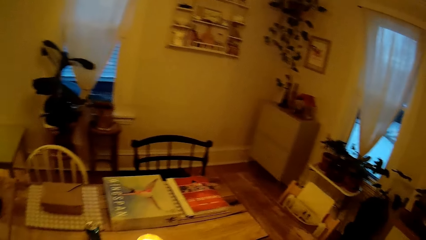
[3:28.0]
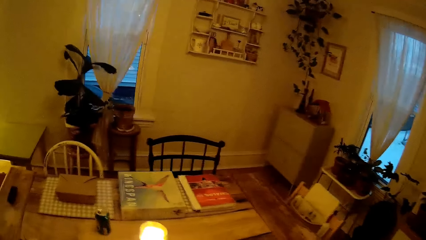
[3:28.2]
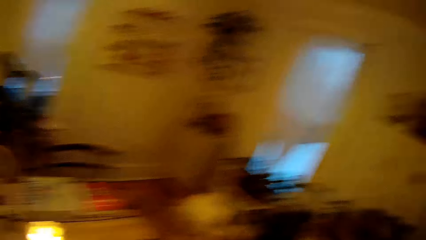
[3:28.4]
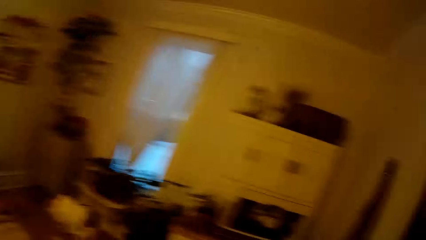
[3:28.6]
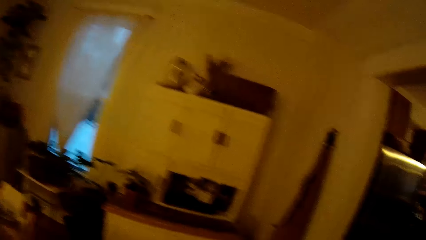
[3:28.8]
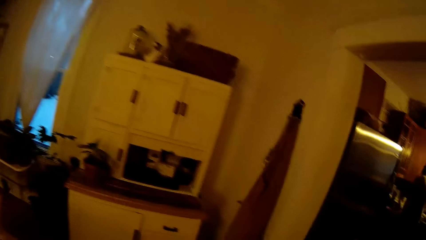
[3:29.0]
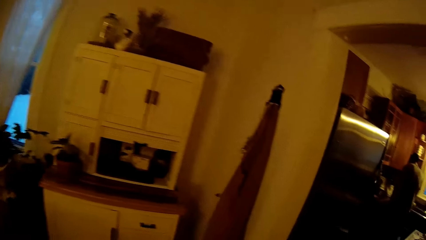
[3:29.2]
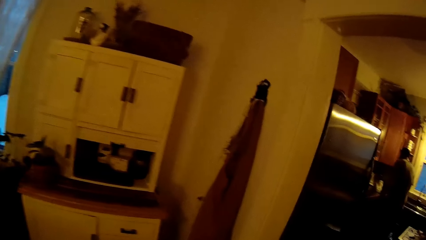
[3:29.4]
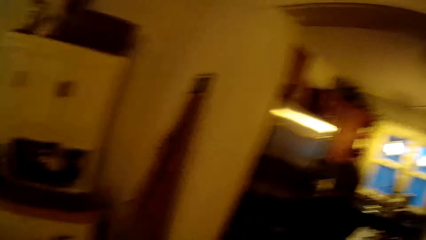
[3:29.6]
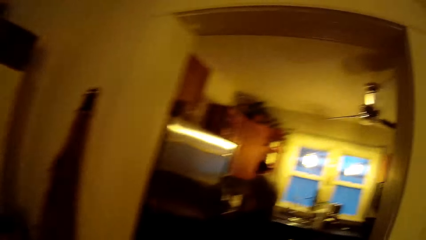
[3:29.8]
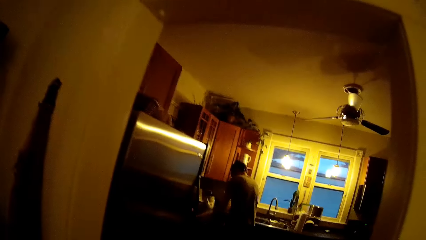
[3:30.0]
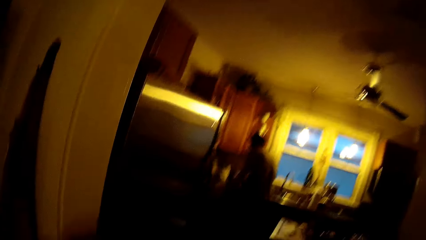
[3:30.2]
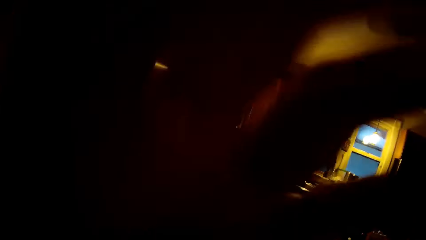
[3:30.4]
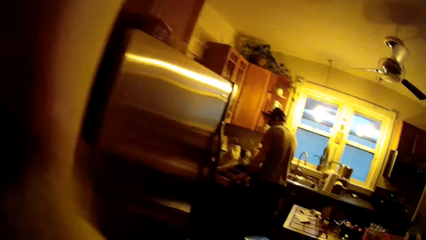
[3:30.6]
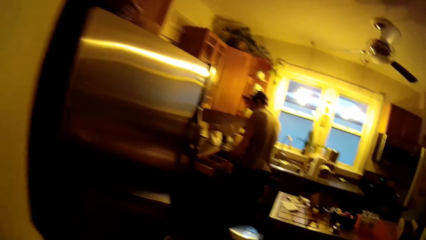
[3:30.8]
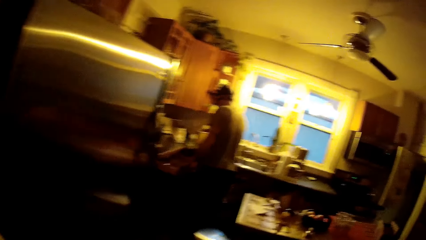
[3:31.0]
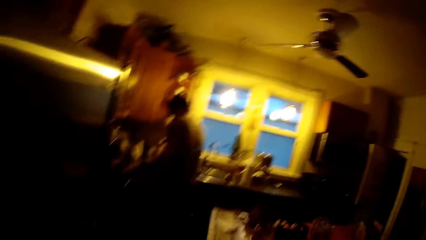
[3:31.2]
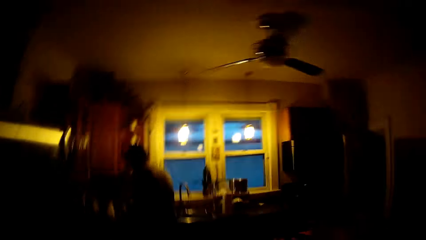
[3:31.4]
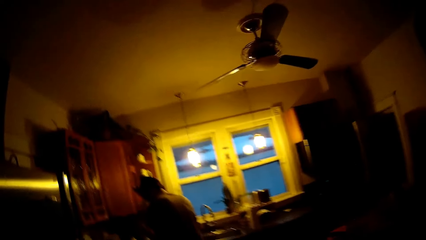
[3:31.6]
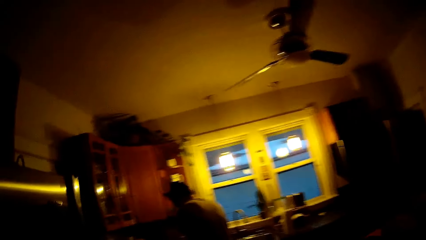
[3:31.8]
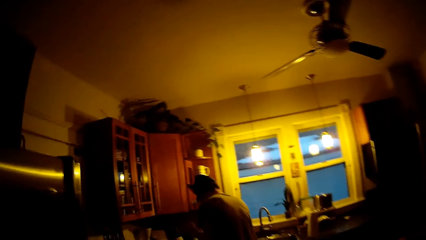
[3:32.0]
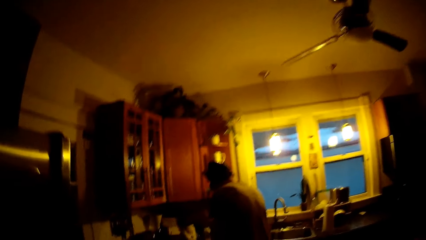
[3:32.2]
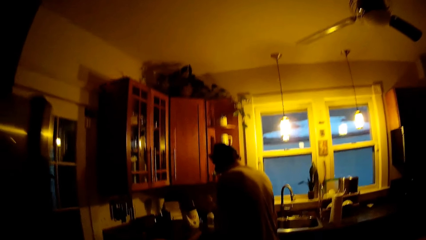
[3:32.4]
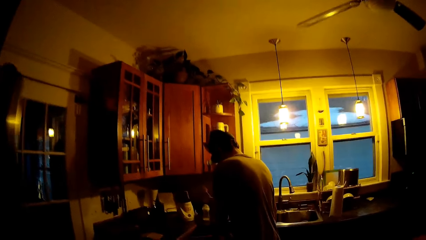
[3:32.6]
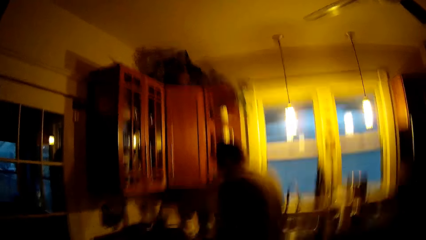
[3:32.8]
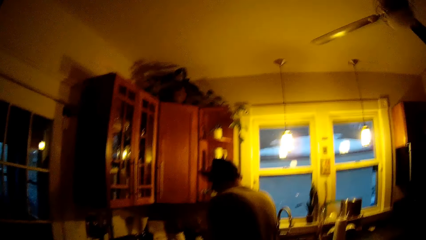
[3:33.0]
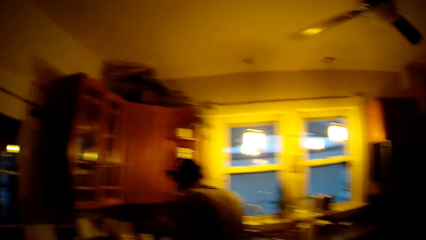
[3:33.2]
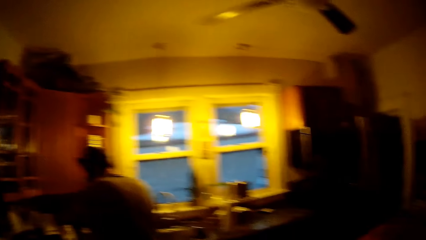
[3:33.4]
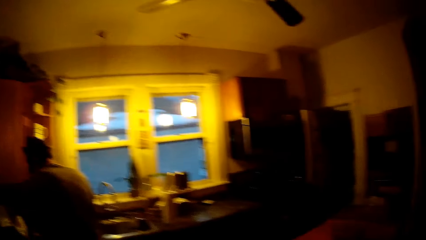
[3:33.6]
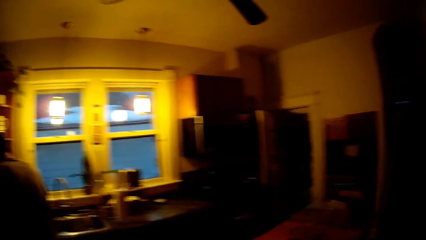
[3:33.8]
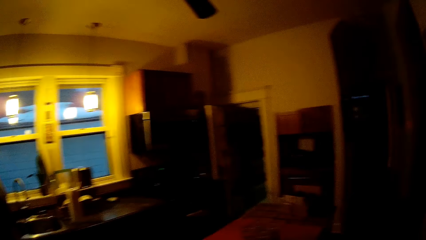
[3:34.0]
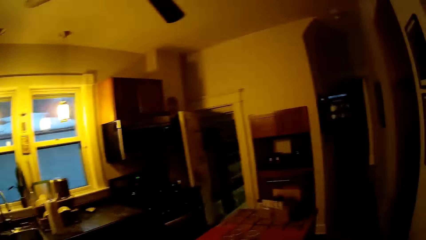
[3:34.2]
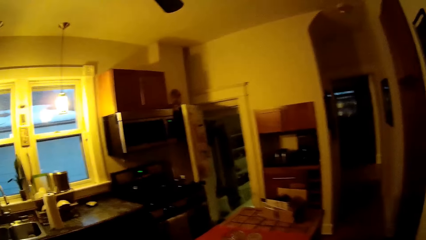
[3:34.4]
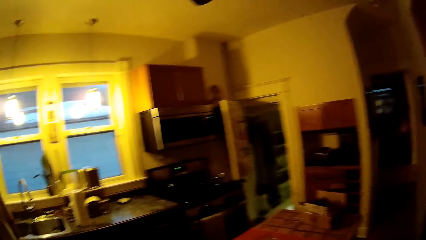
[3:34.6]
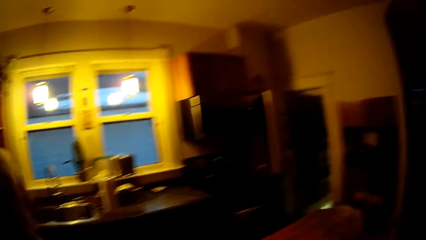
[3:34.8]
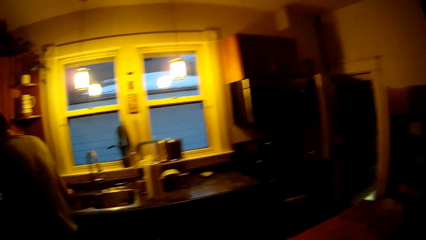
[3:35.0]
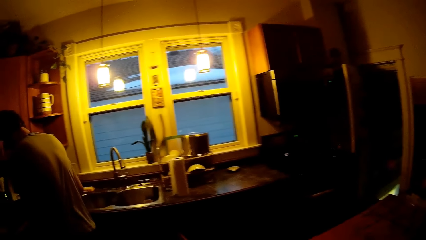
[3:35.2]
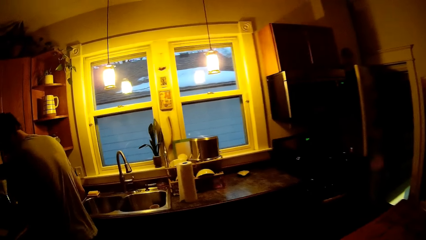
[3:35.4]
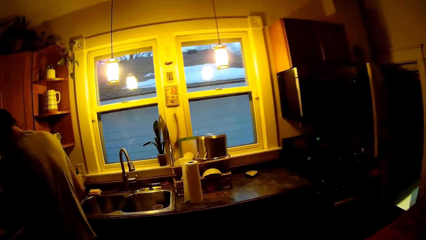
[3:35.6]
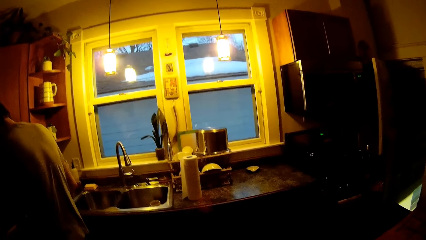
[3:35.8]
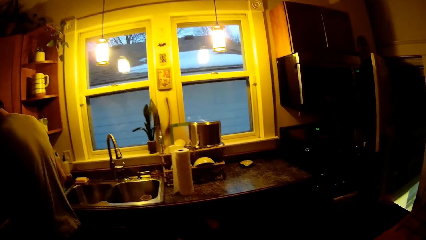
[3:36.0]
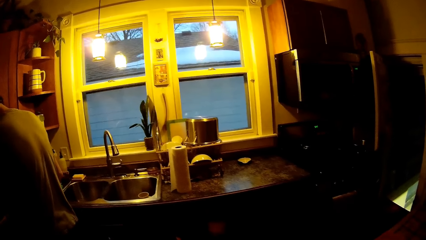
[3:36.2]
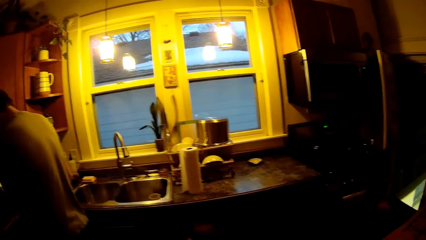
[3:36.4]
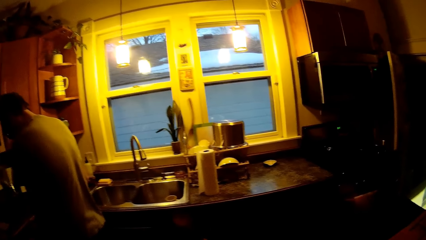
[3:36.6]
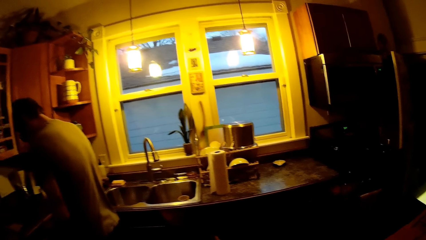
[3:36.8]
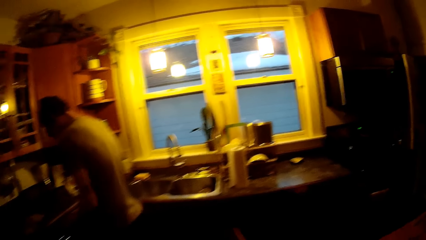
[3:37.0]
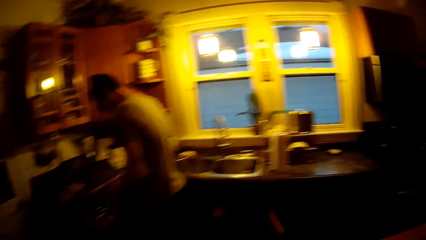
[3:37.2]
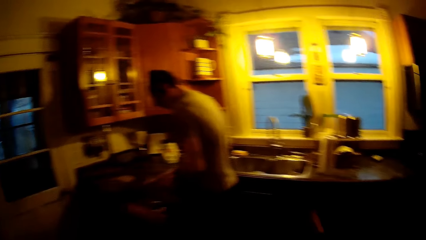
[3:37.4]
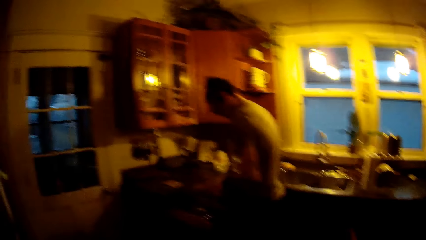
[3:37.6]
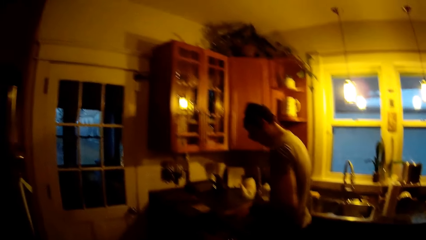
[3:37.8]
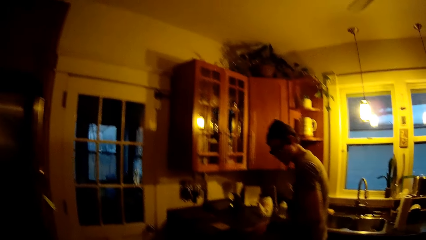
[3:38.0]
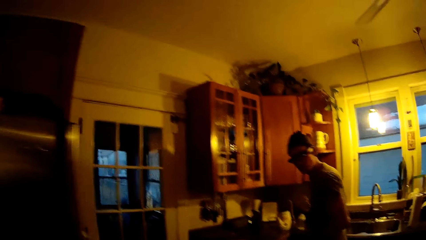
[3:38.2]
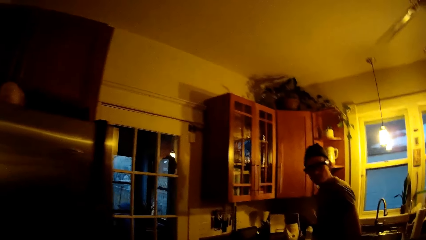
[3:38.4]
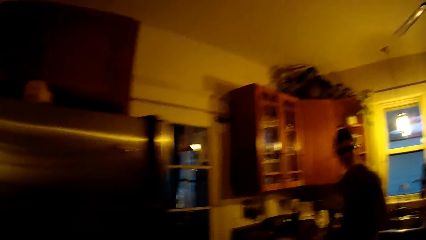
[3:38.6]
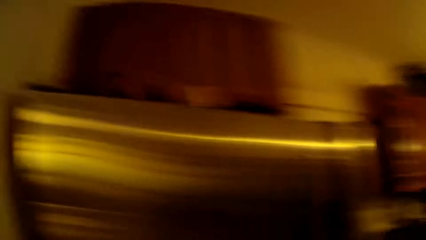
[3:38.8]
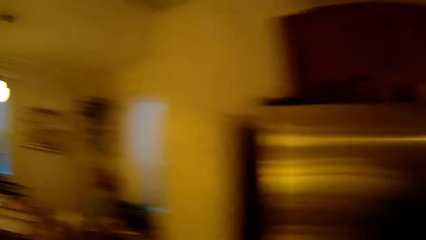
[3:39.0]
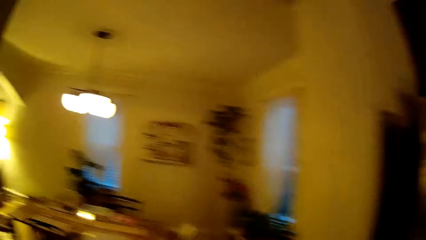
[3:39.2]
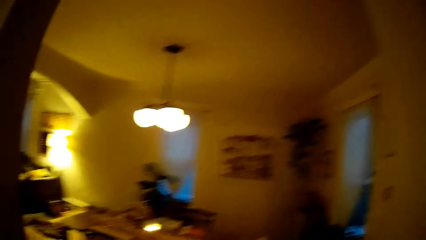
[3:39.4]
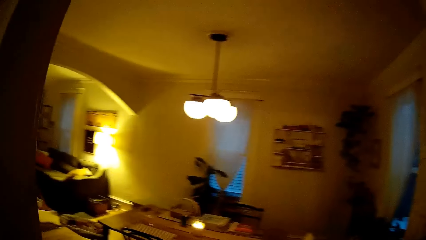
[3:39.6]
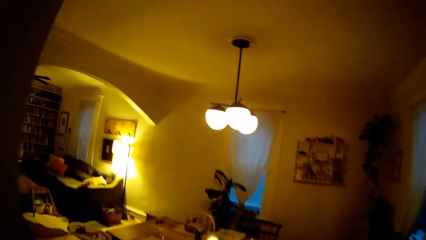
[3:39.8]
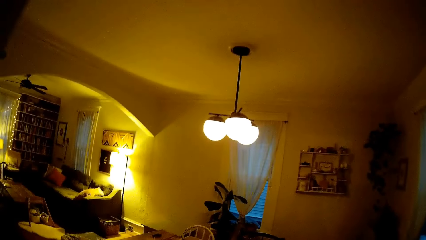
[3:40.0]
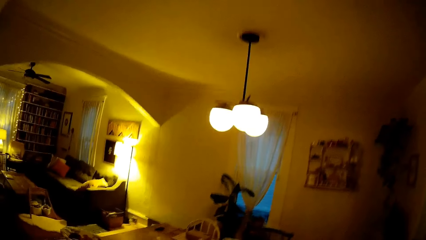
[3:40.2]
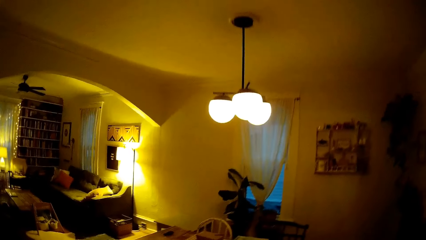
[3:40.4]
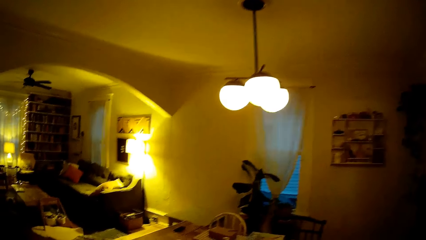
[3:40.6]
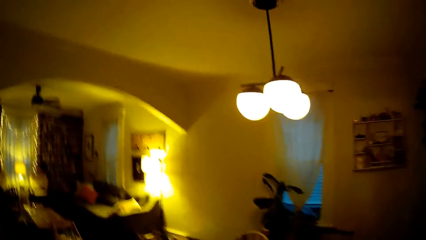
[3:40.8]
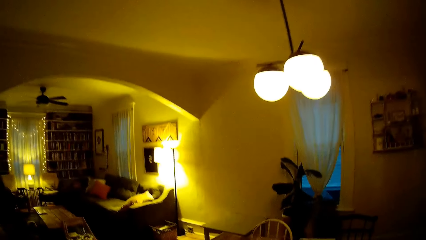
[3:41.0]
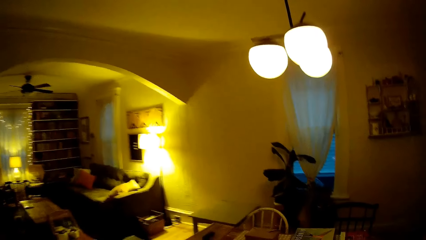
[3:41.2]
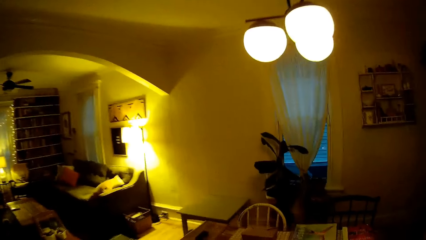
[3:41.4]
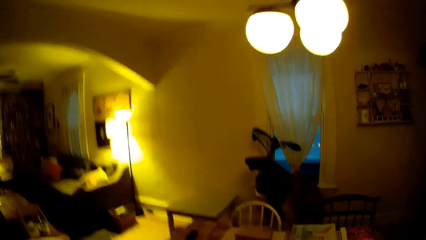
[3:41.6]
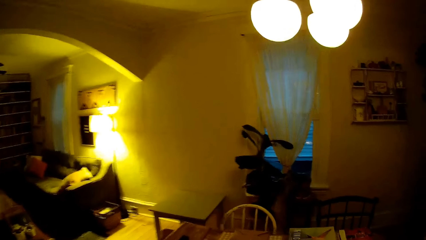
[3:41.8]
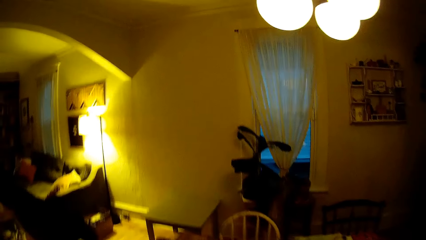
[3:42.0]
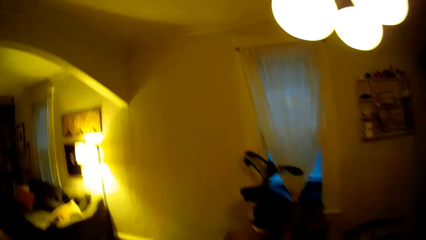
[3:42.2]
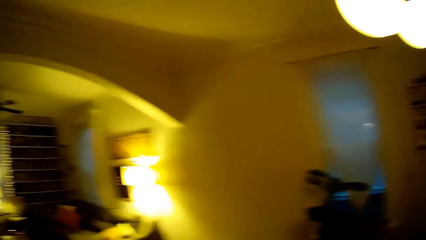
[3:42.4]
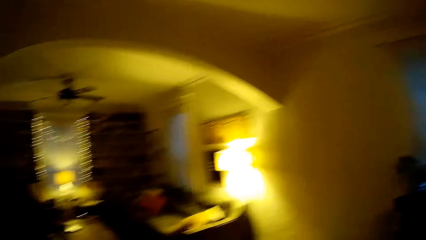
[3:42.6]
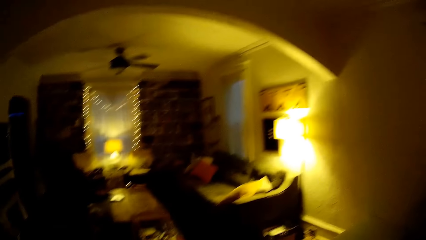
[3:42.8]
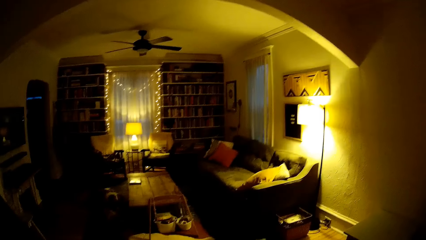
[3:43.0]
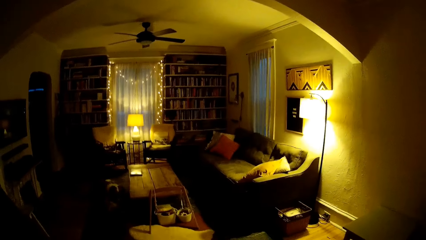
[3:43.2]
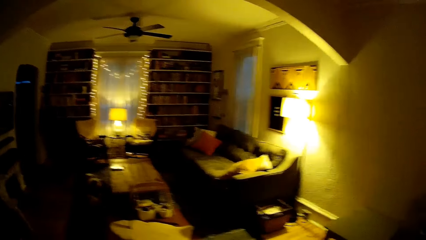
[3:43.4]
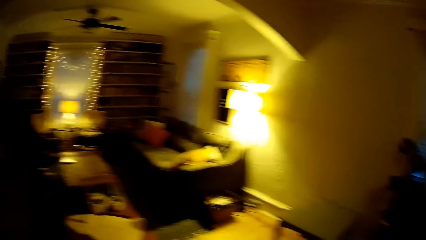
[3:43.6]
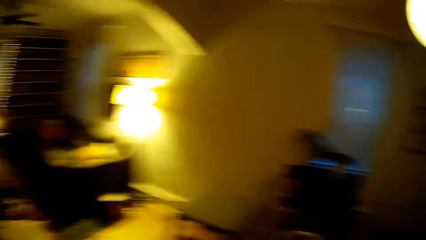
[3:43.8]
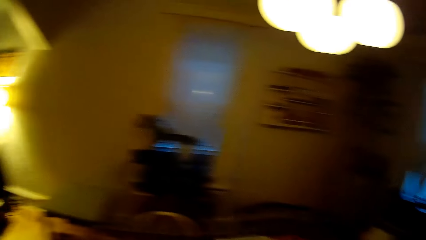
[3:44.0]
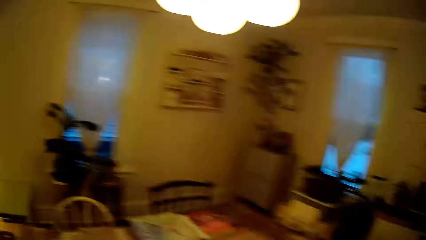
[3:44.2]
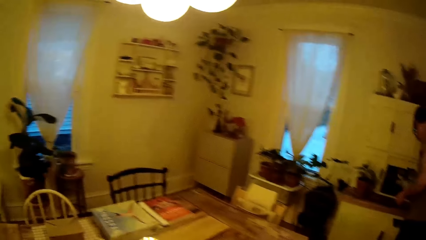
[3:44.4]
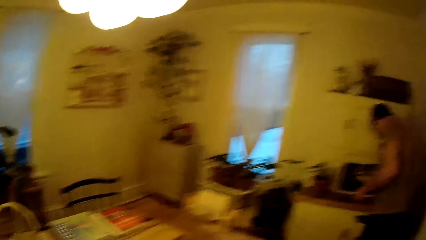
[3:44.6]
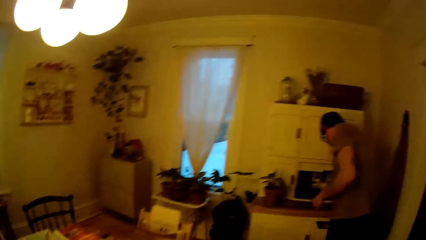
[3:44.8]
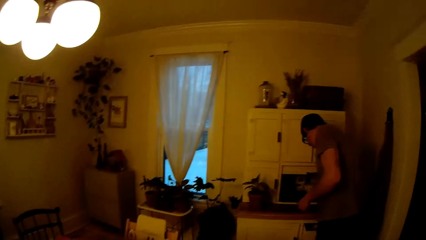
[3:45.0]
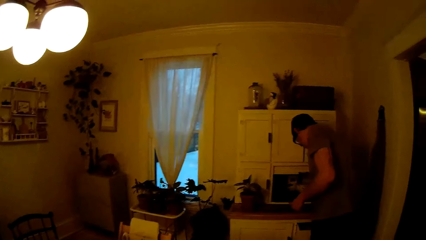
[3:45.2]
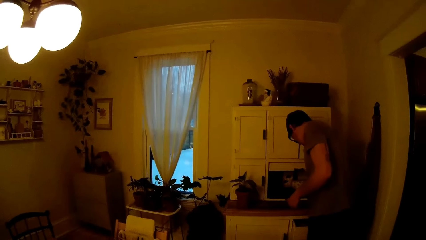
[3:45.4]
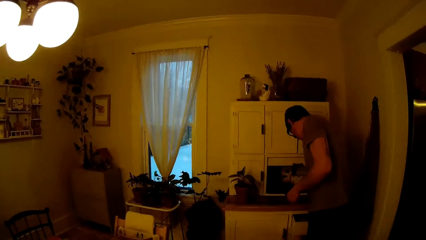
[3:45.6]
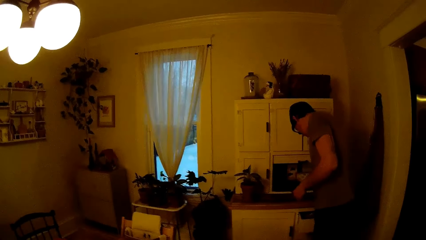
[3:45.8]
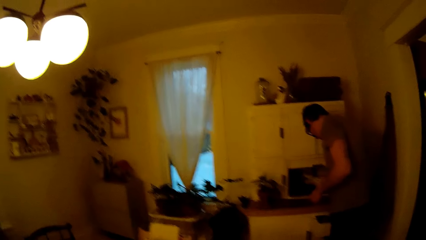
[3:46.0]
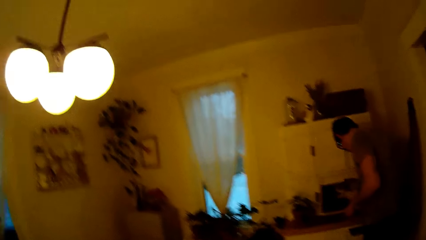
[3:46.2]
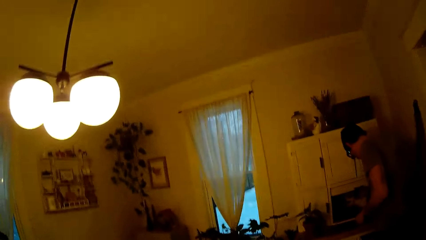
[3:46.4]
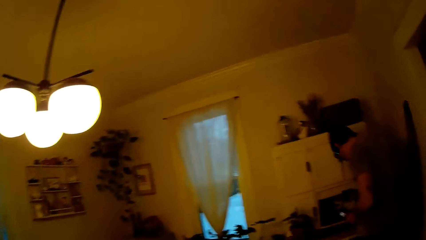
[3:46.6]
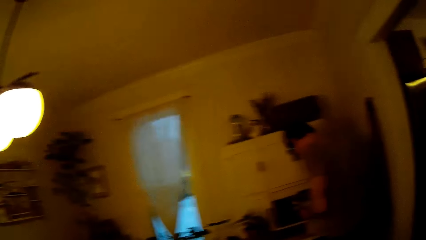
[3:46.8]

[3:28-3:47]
The camera wearer moves a hand. They walk around. A man moves. The camera wearer interacts with the man. They walk around. The man operates a record player with his right hand. He puts a hand on a cabinet.
